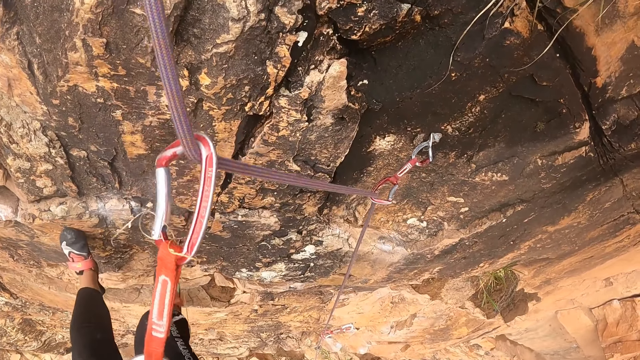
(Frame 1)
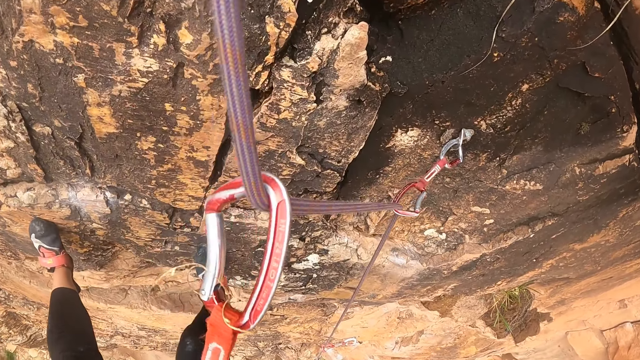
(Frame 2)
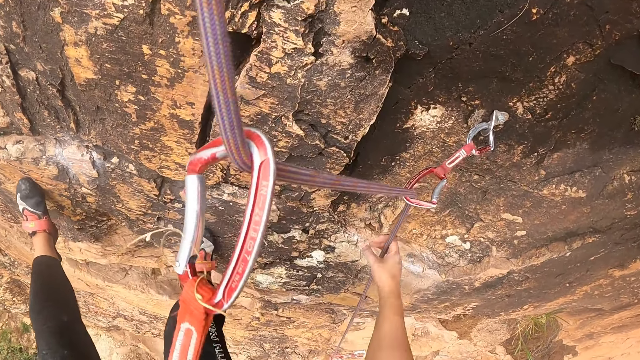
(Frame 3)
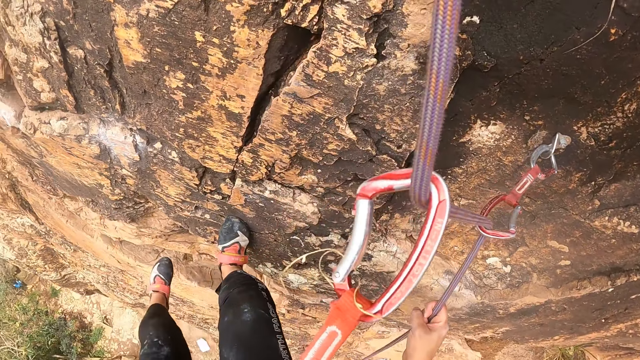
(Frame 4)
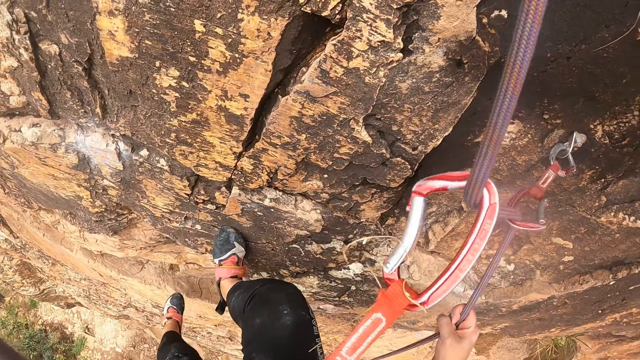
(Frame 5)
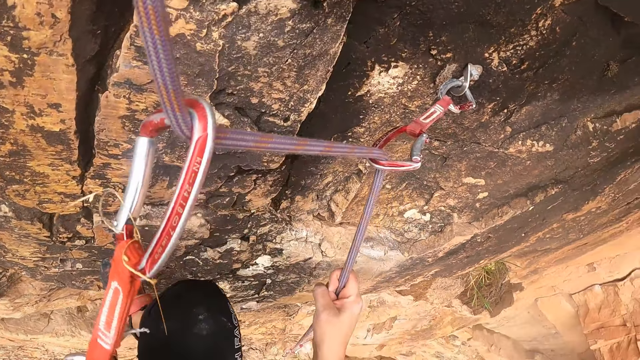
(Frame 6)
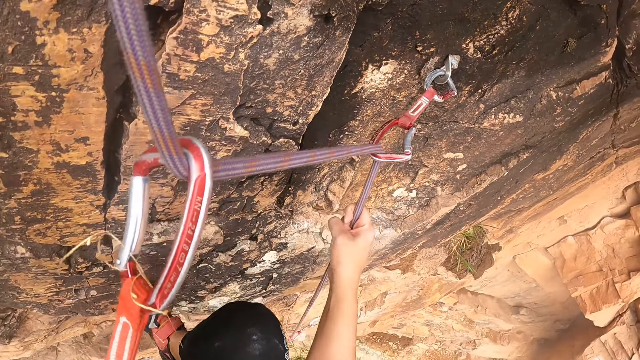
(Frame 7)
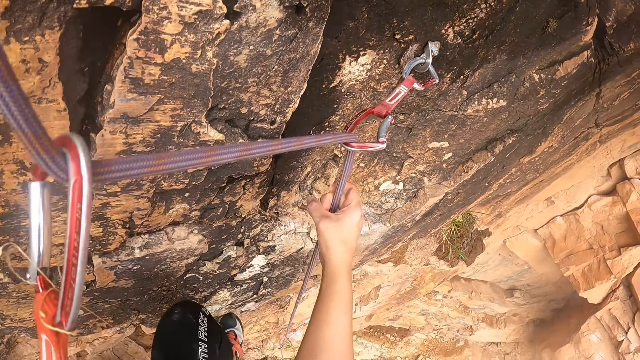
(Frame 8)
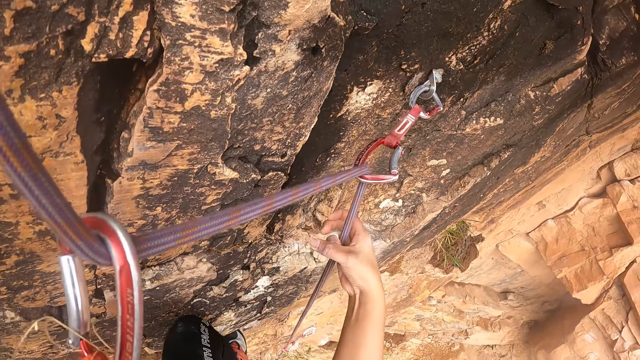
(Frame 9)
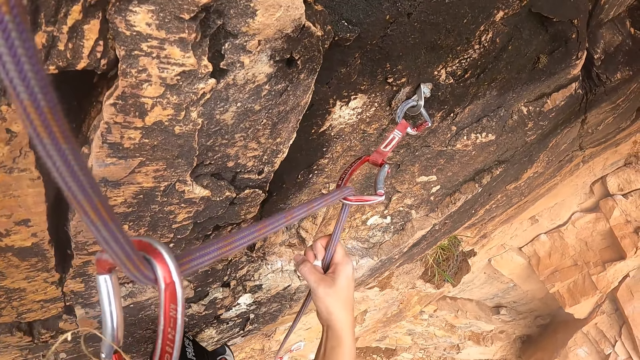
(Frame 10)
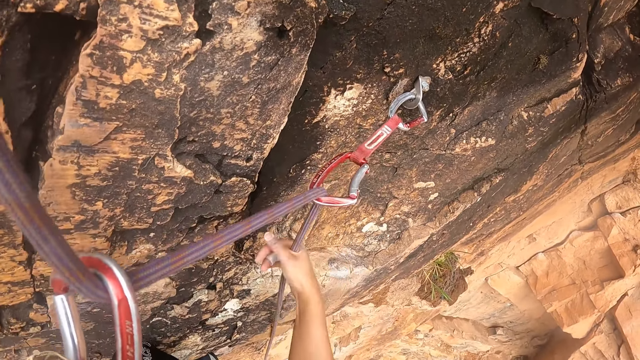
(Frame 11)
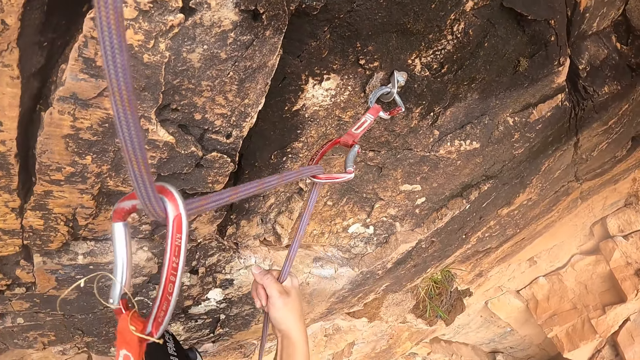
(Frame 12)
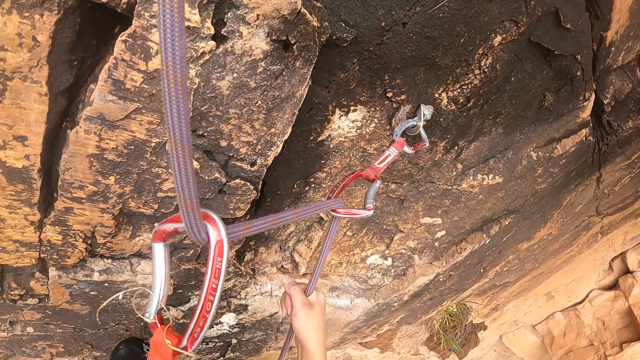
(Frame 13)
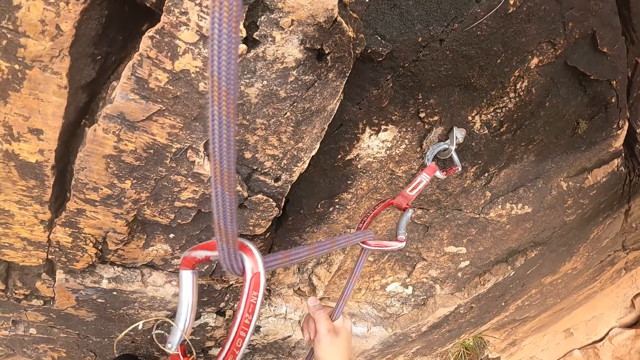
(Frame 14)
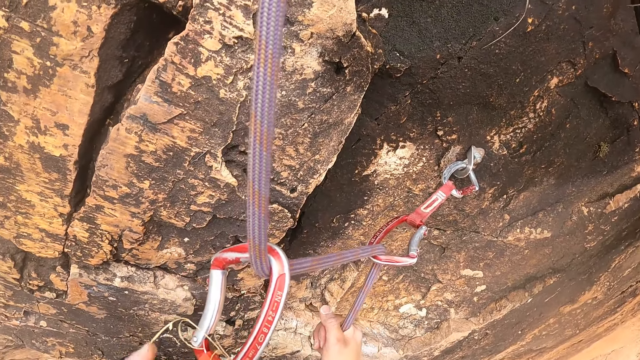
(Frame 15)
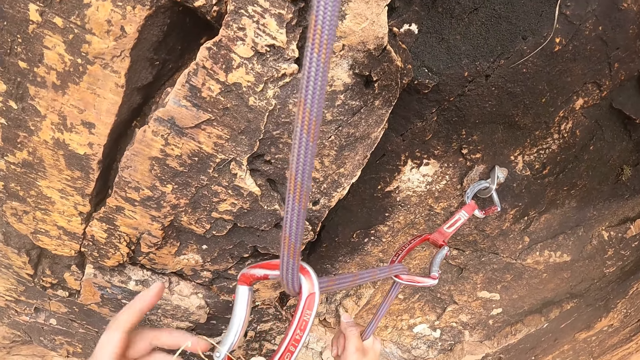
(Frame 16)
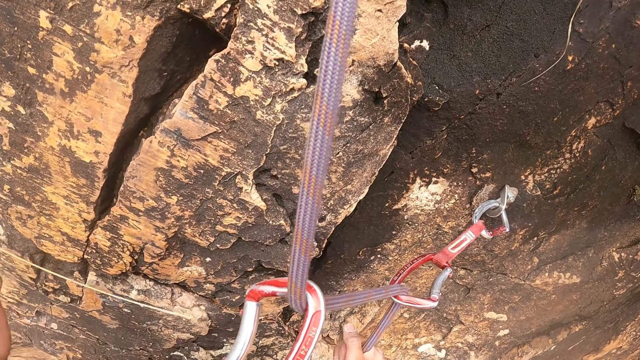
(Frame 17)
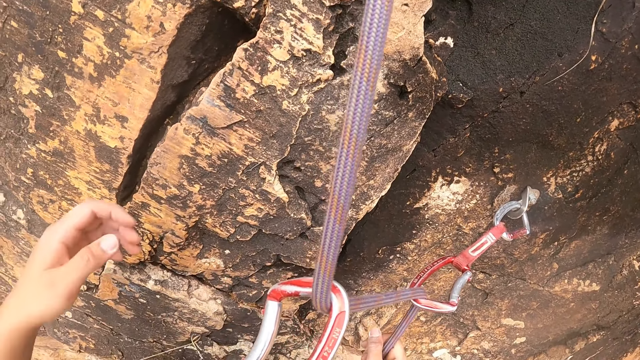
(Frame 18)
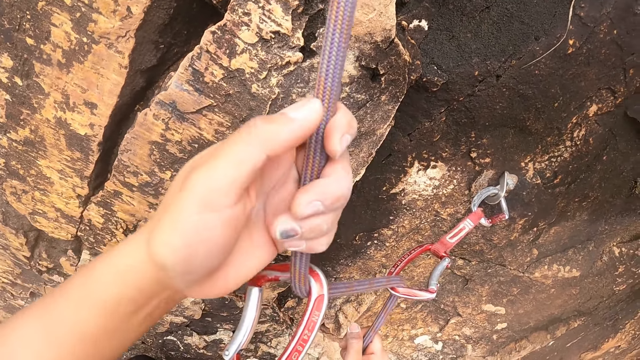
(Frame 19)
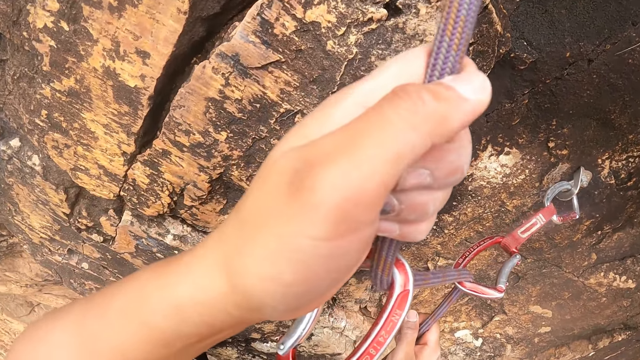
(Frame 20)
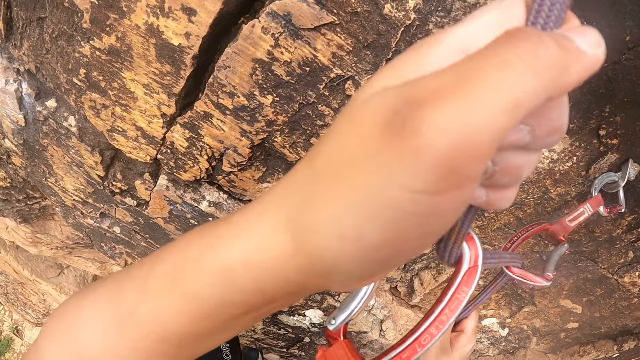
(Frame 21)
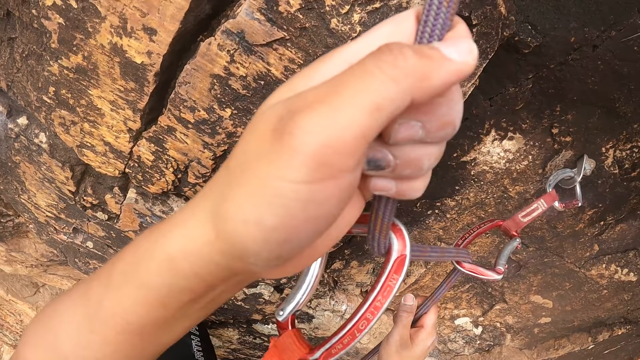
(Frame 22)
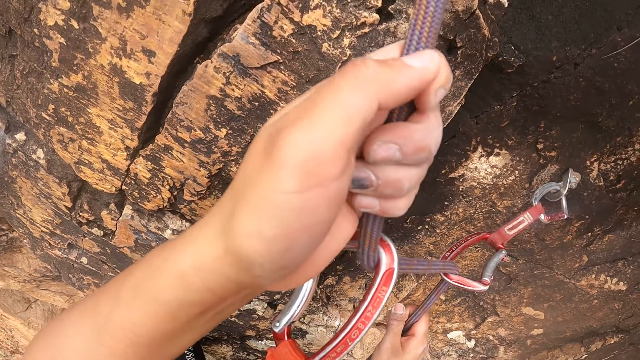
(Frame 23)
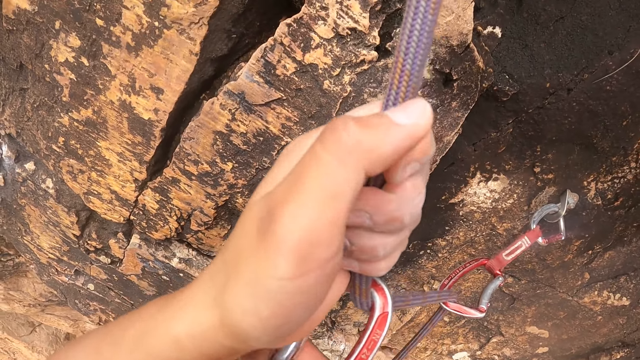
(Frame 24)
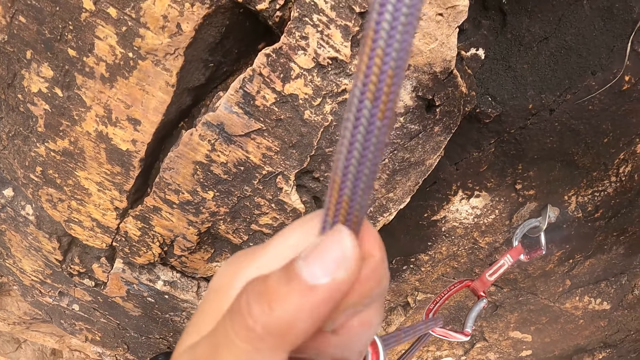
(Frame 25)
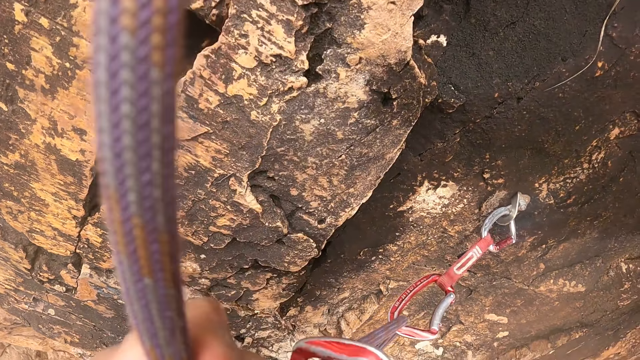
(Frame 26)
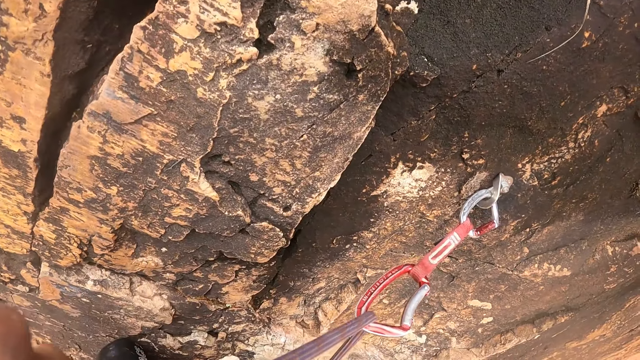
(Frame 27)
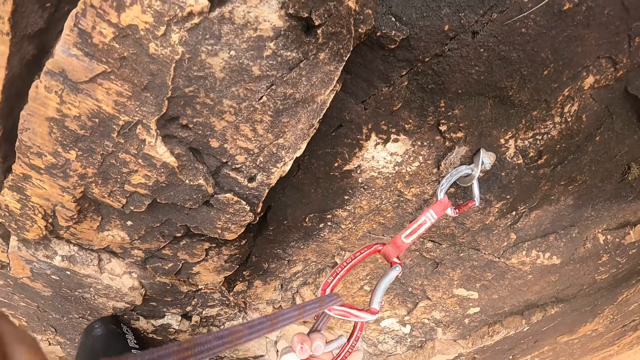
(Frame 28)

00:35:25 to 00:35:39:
The camera wearer pulls the rope and climbs down the rock. They hold on to the rope. They pull the rope. They pull grass from the rope. They lift the left hand. They pull the rope. They move the carabiner hook on the rope.

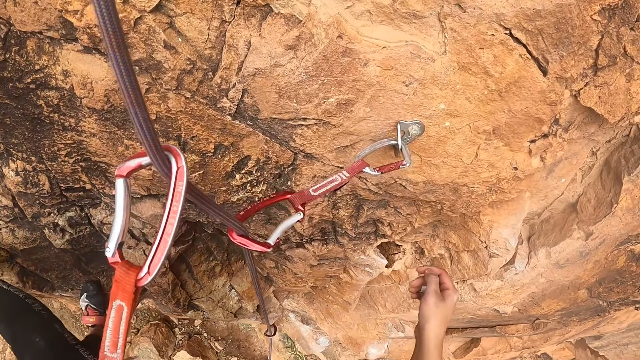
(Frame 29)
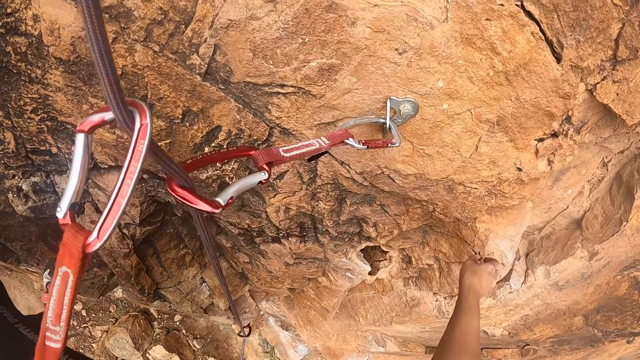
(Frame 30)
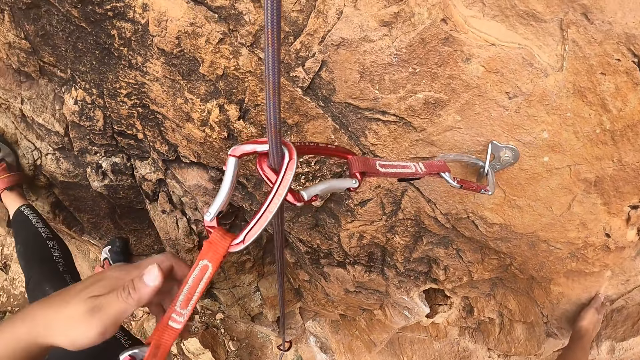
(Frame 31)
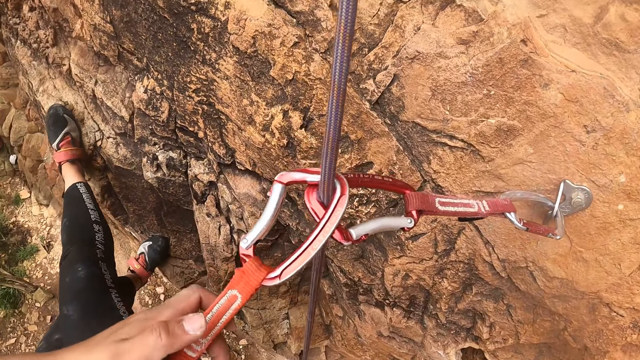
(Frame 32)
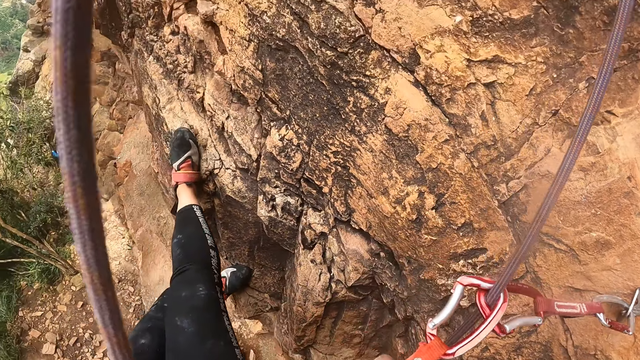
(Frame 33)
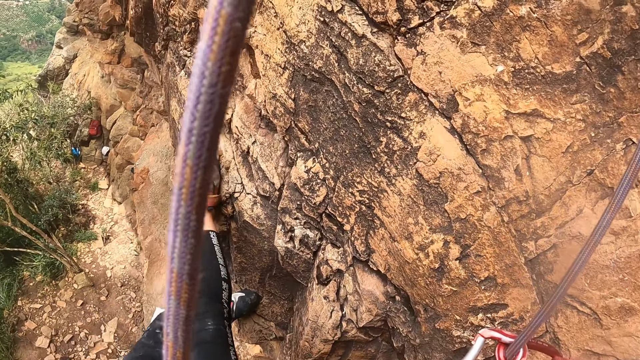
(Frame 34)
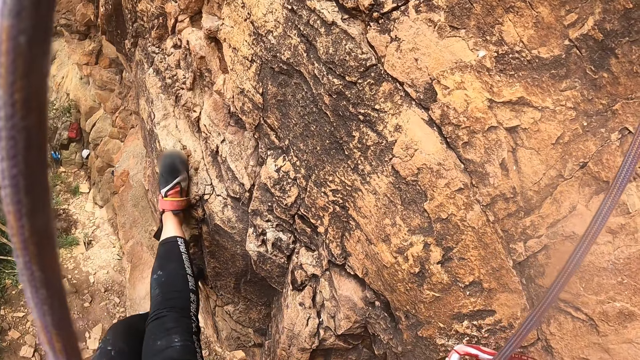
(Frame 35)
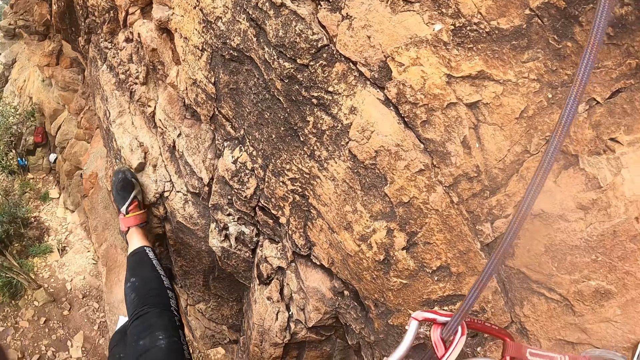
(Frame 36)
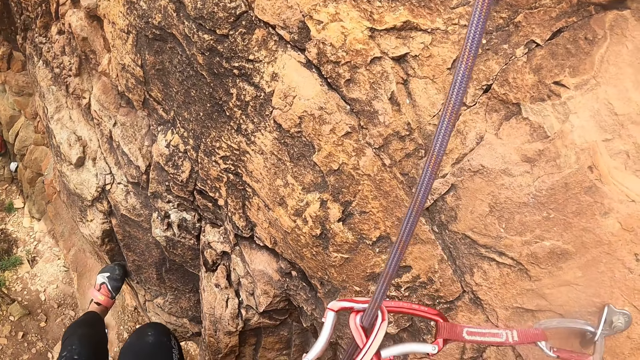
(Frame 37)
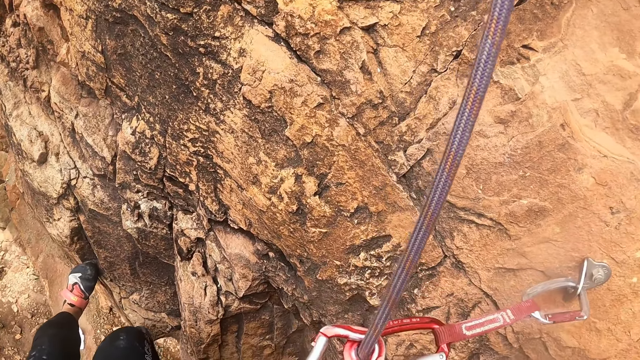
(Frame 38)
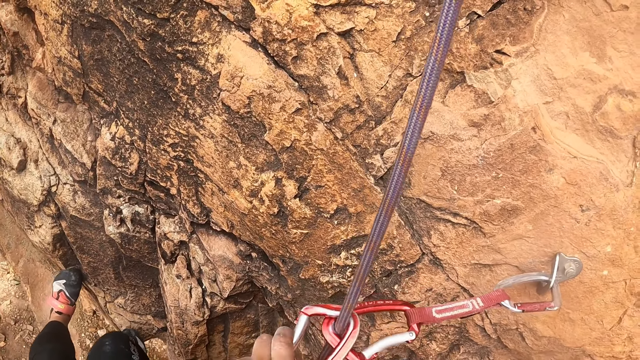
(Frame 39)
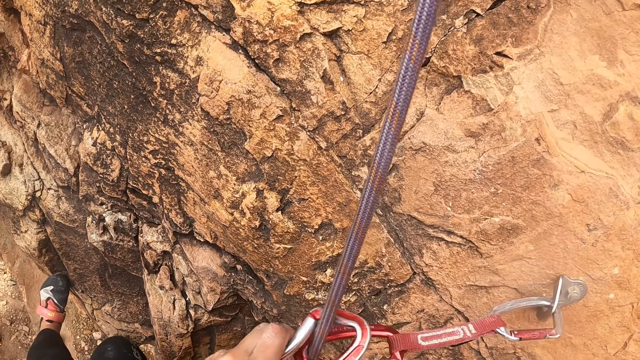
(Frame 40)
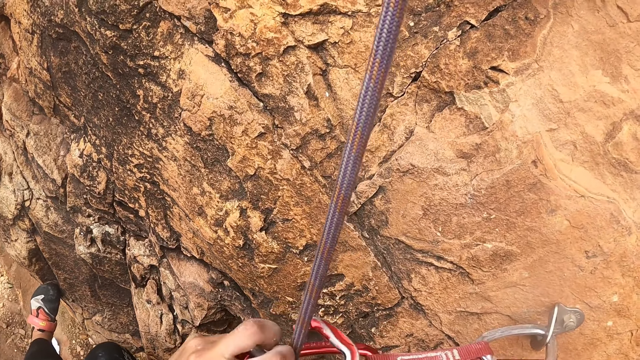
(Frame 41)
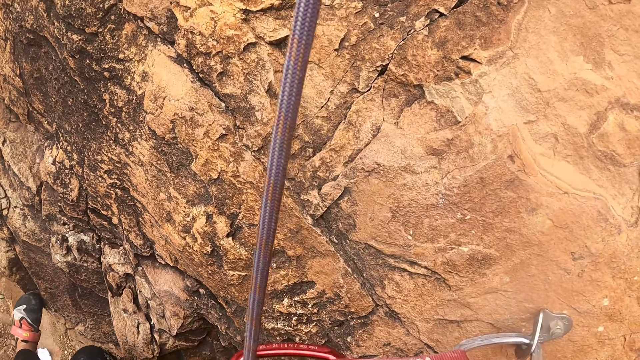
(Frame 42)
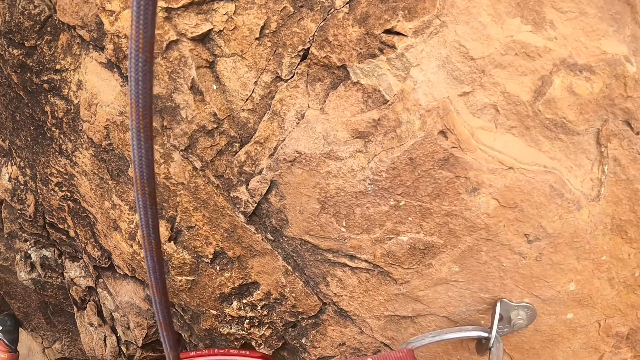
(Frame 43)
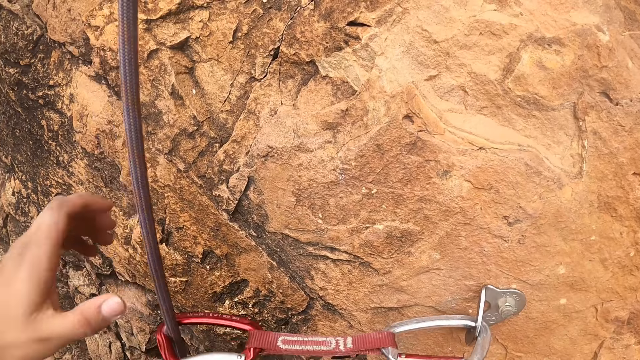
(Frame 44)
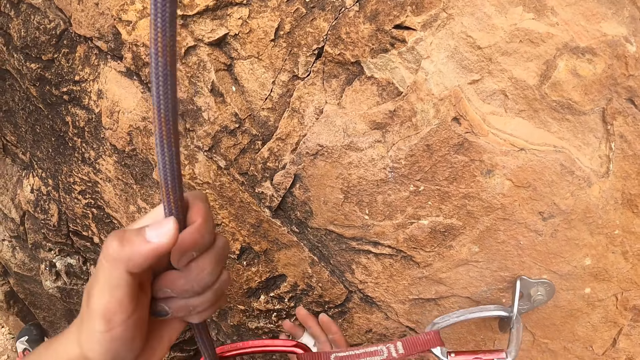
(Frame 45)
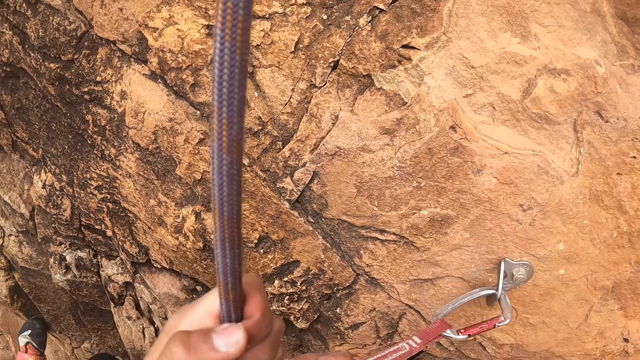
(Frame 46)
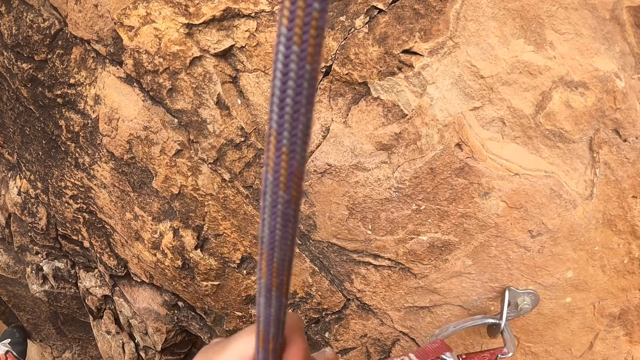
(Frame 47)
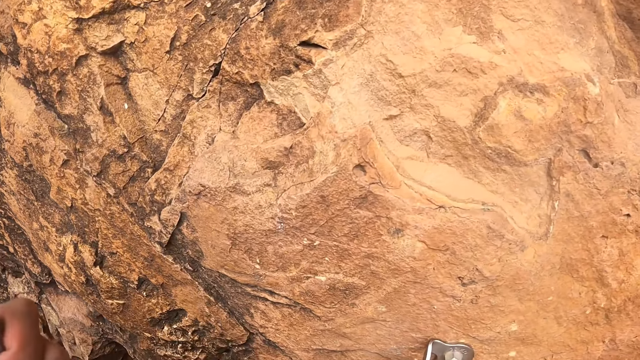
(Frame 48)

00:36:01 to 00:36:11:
The camera wearer looks around. They interact with a person. The camera wearer climbs down the rock. They remove the carabiner hook or rope grab from the rope. They move the carabiner hook. They pull the rope.
